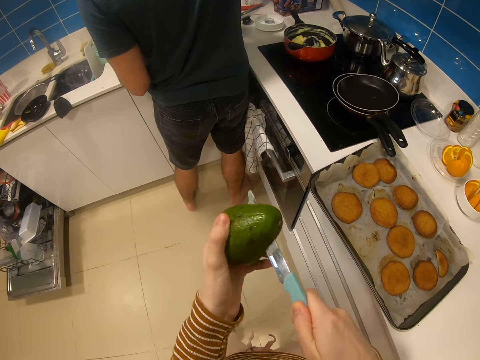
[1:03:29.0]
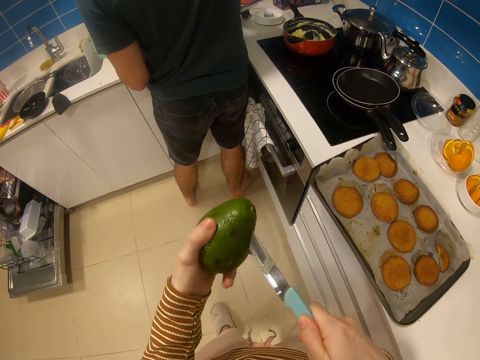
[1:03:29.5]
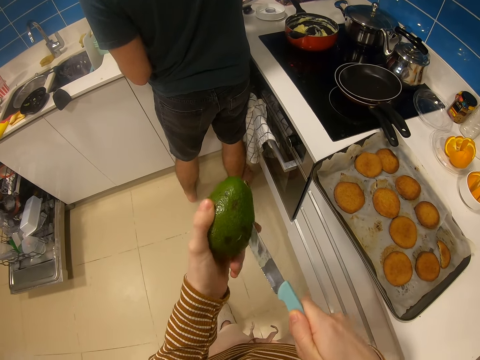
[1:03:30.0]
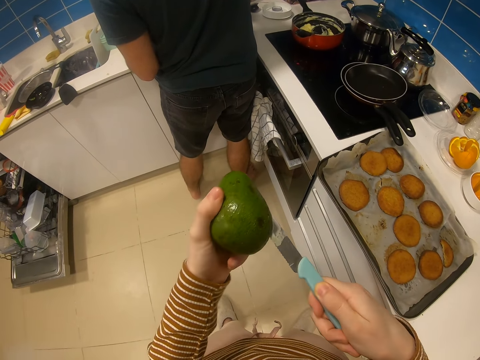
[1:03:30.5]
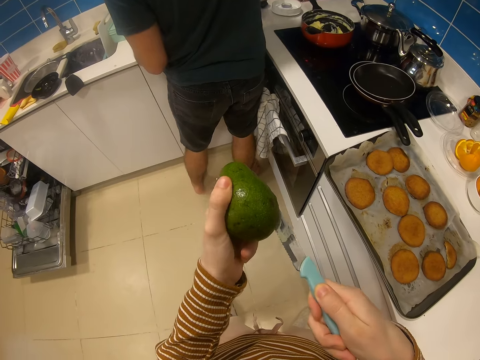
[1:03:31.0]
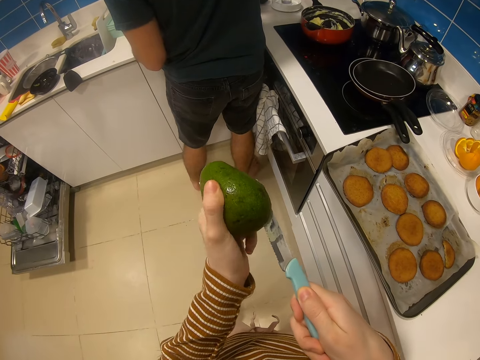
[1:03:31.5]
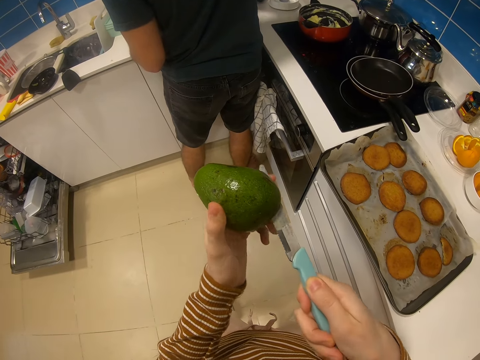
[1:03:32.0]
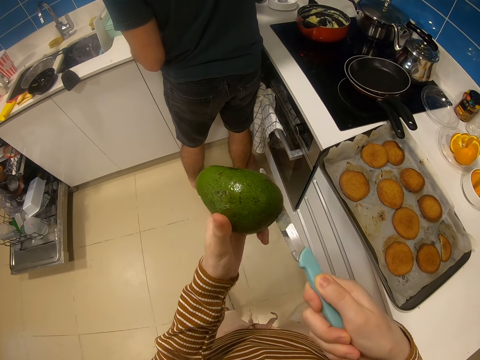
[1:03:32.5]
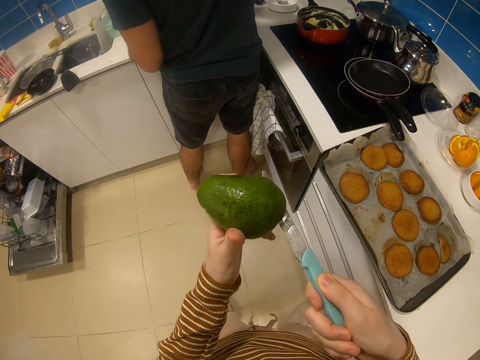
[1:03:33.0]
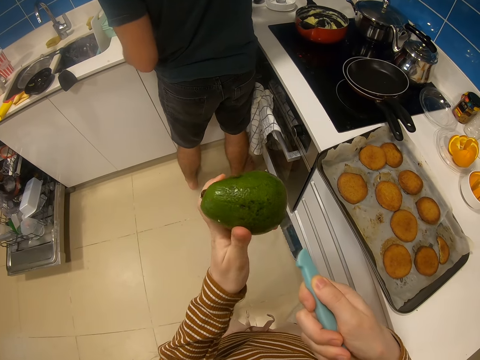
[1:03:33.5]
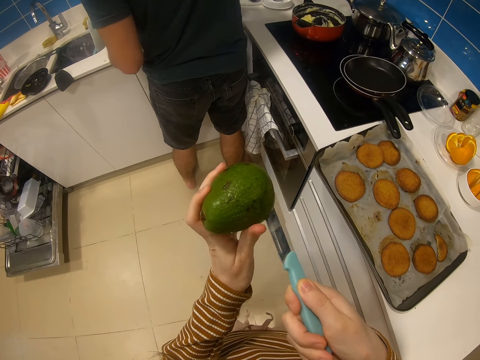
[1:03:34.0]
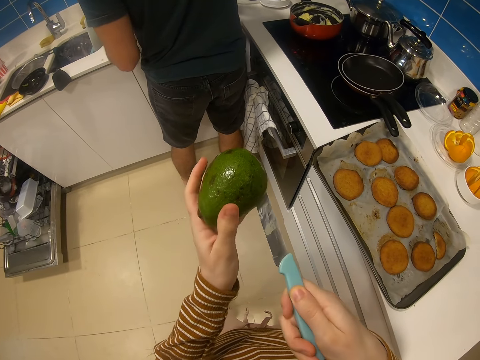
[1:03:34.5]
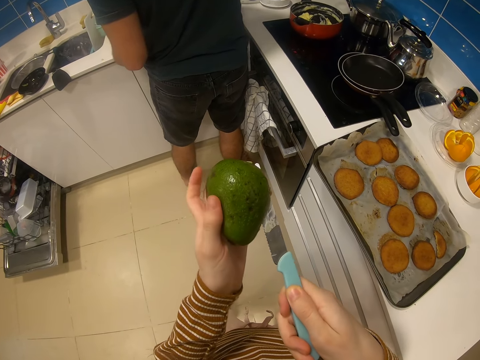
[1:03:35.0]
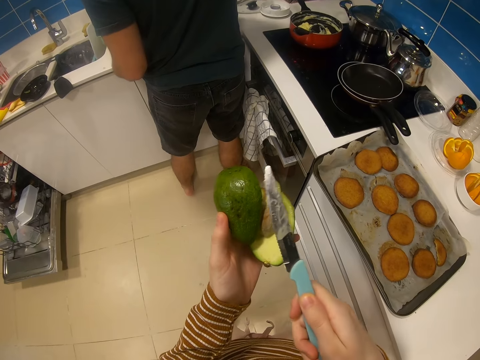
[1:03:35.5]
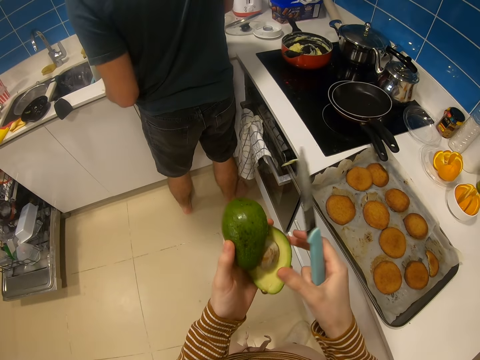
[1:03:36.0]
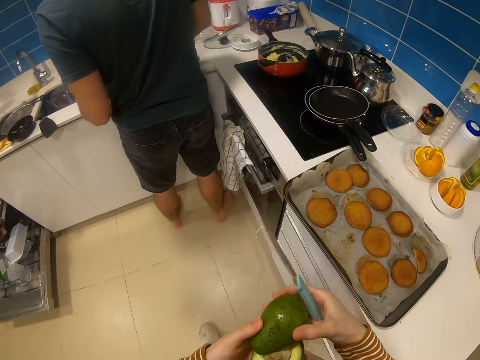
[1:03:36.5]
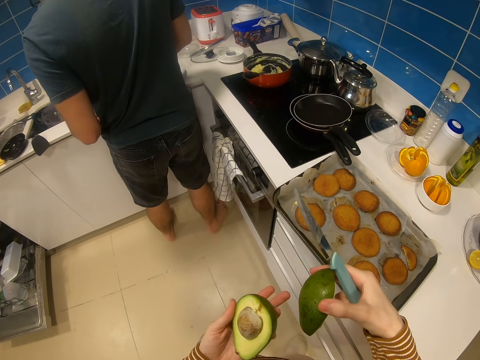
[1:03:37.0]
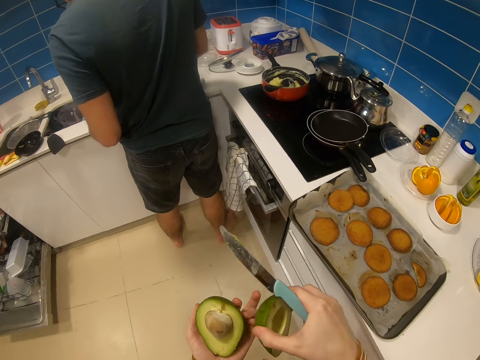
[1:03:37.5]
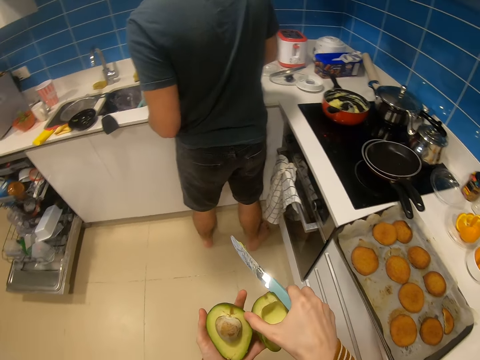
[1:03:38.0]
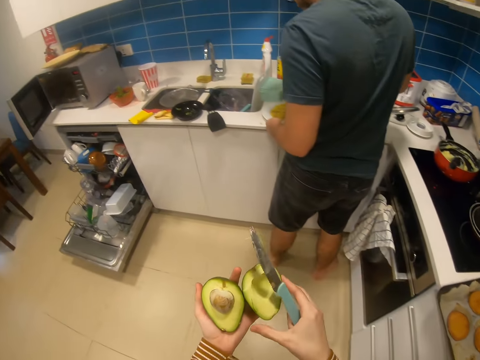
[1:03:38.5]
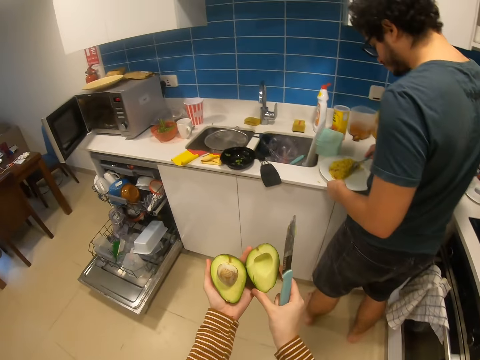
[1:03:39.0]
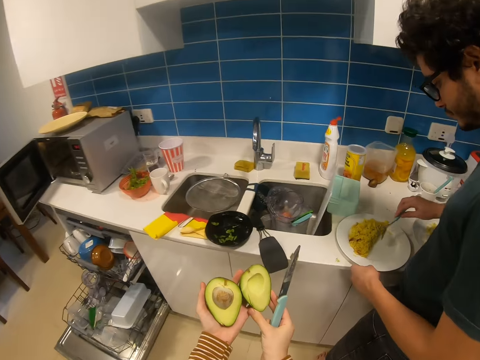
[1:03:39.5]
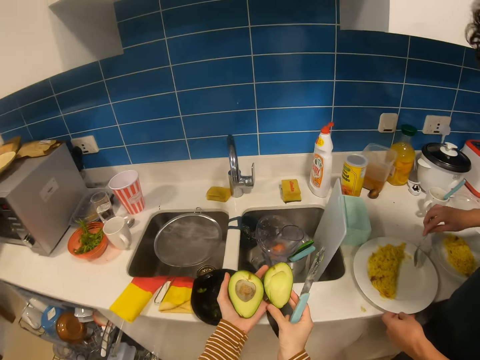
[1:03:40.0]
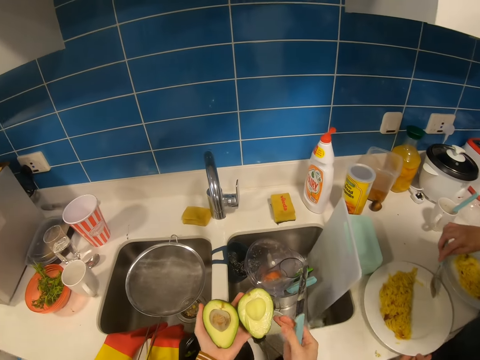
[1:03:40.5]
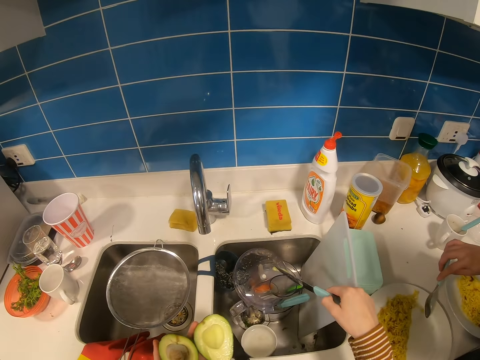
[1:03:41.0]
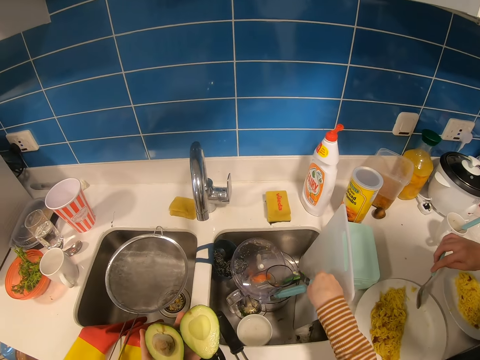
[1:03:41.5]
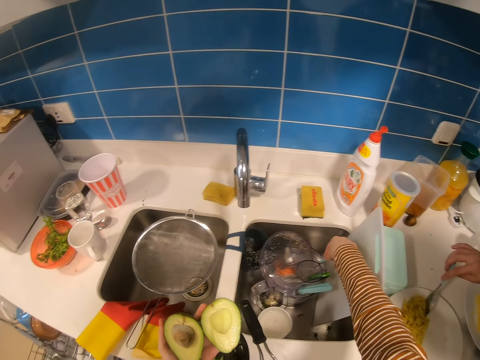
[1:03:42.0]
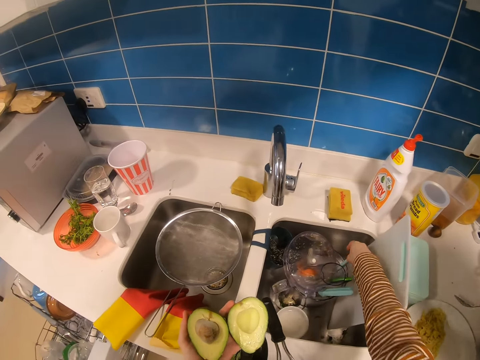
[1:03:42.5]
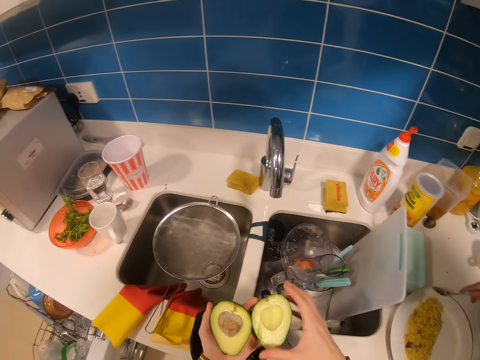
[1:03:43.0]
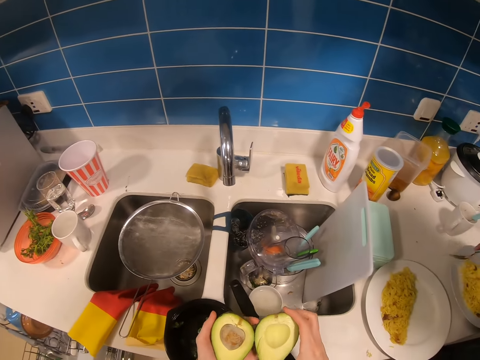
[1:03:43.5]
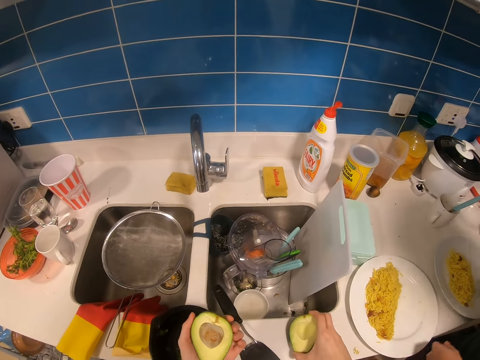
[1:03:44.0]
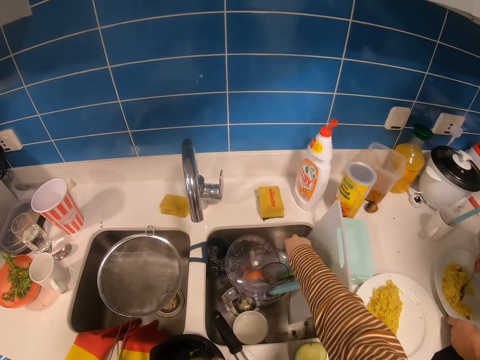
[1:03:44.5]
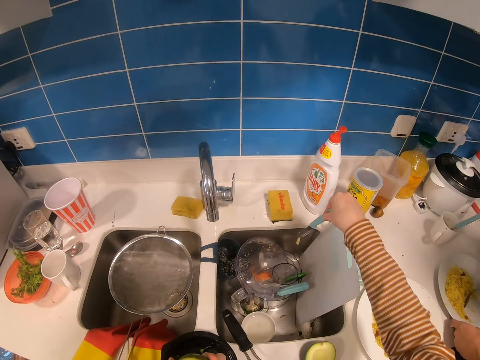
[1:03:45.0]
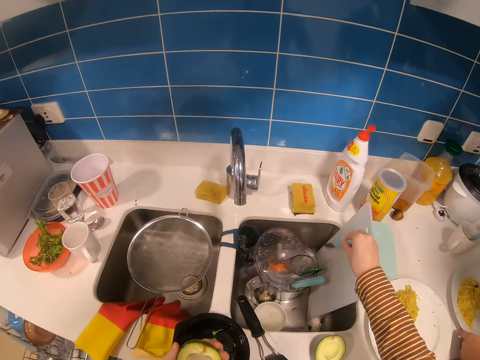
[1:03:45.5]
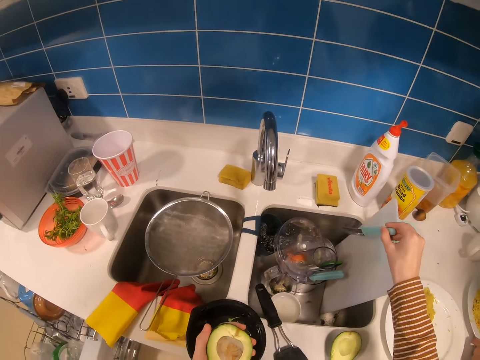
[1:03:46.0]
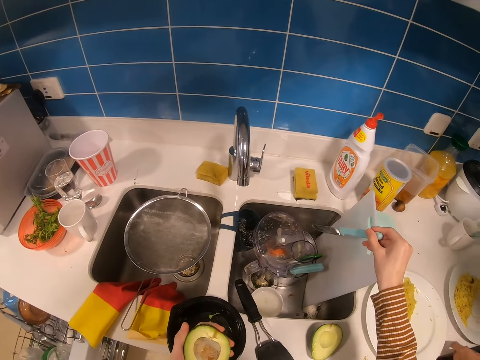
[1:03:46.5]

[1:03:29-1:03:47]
The camera wearer looks at an avocado. They walk towards a man. They show the man the avocado. They place a knife in the sink. The man presses food in the plate. The camera wearer holds the avocado with both hands. They place a piece of the avocado on the countertop. They pick the knife from the sink.

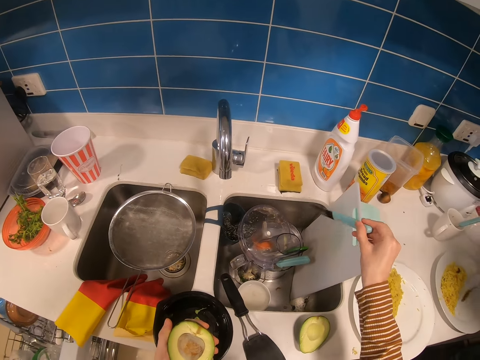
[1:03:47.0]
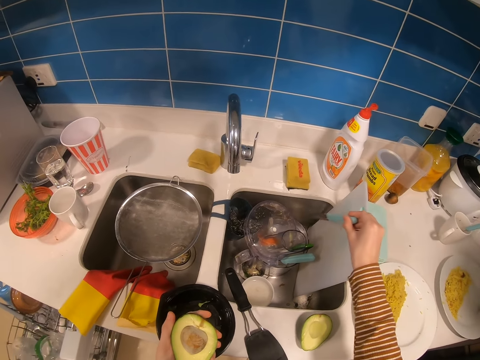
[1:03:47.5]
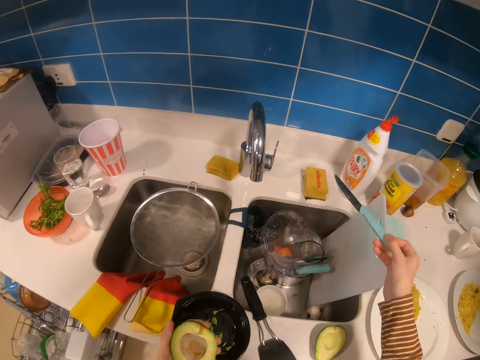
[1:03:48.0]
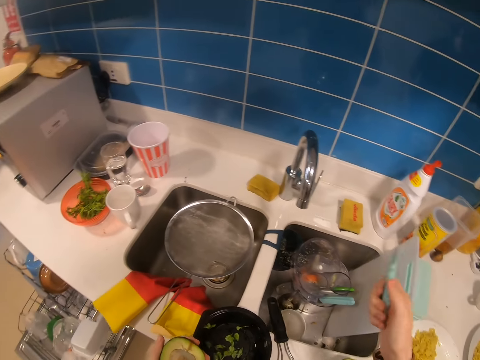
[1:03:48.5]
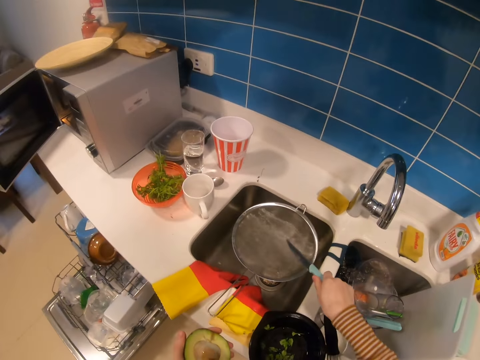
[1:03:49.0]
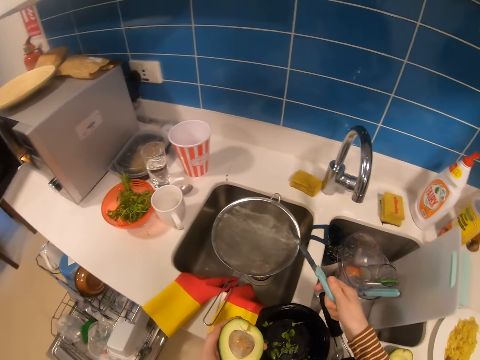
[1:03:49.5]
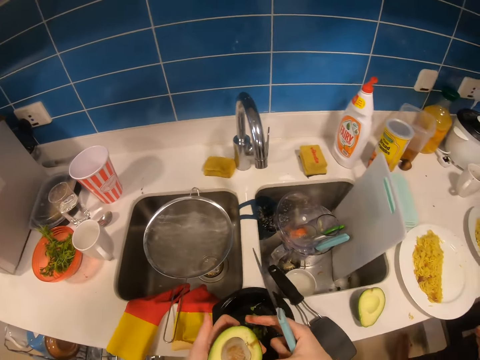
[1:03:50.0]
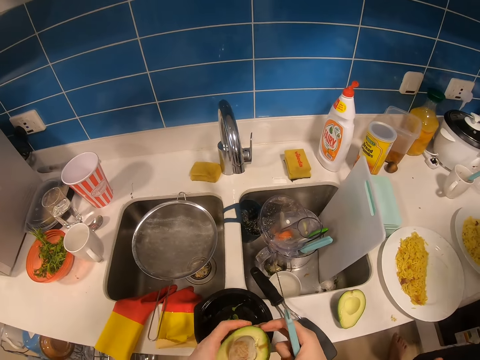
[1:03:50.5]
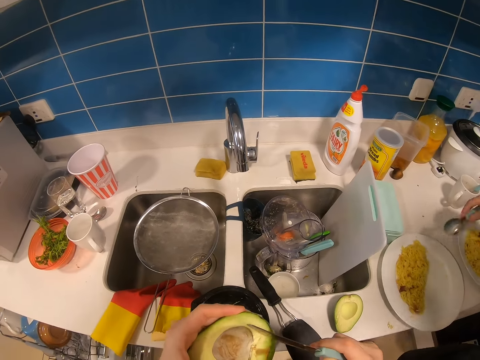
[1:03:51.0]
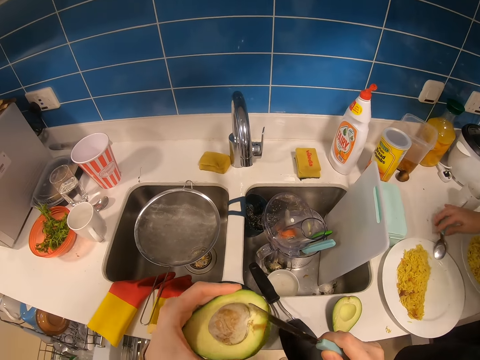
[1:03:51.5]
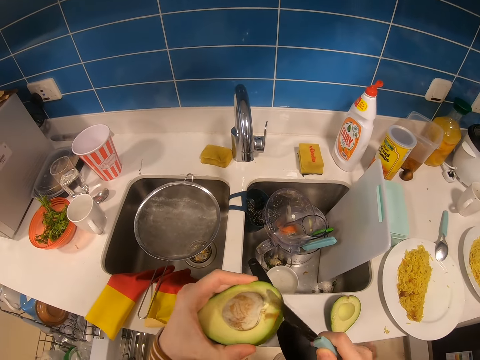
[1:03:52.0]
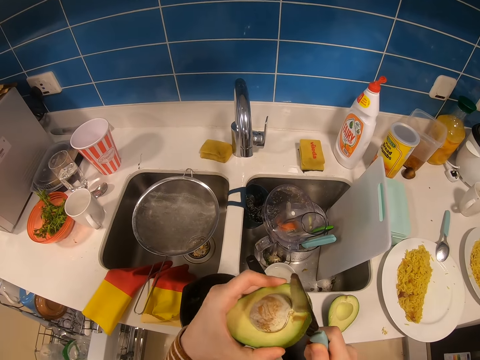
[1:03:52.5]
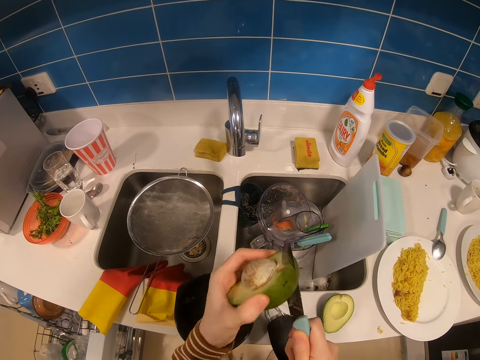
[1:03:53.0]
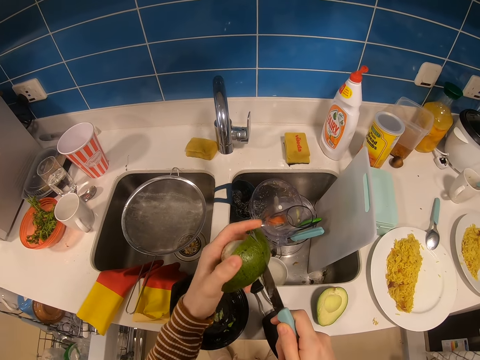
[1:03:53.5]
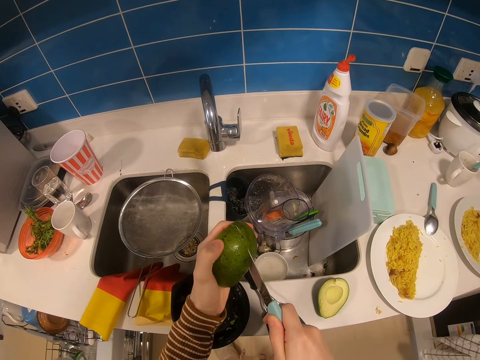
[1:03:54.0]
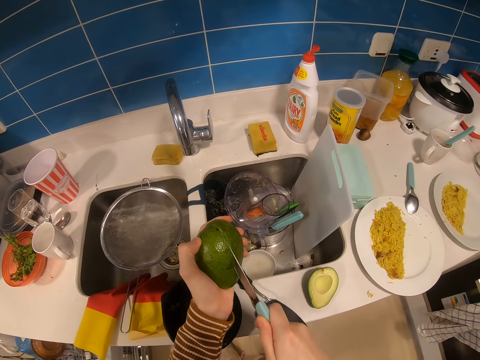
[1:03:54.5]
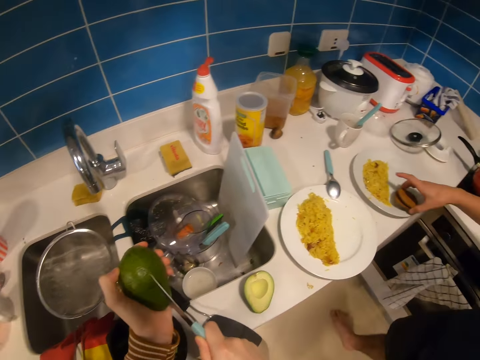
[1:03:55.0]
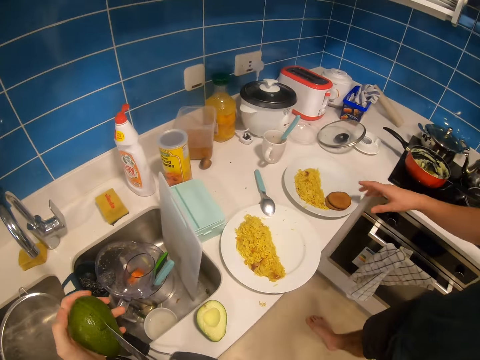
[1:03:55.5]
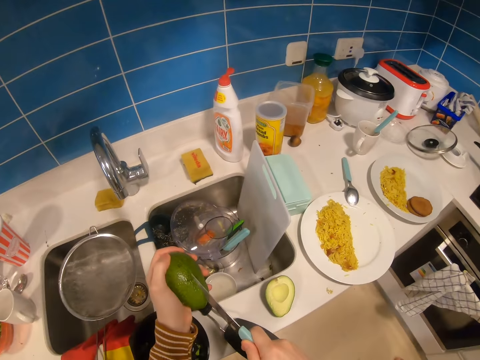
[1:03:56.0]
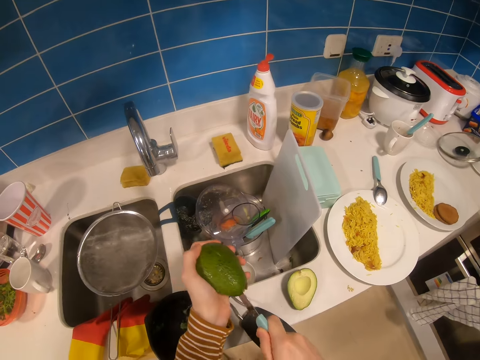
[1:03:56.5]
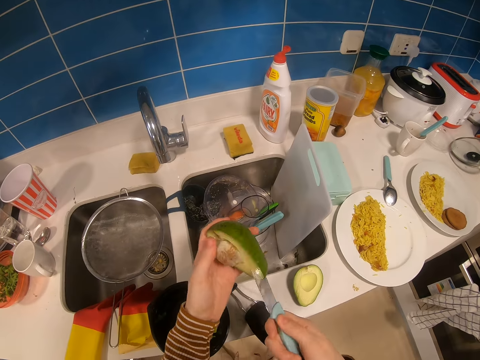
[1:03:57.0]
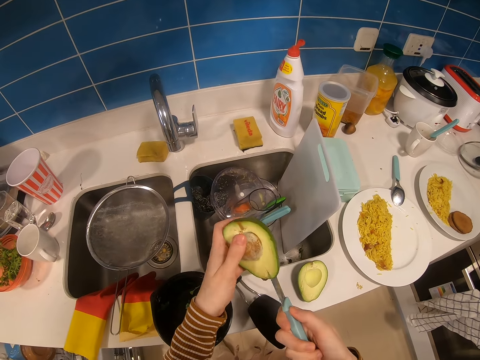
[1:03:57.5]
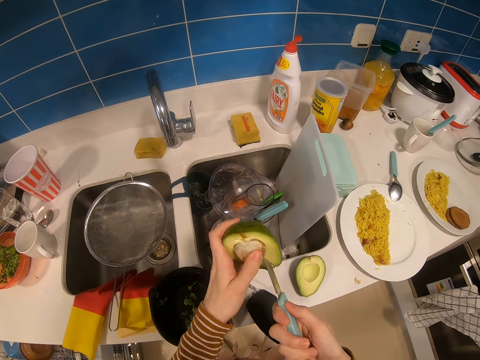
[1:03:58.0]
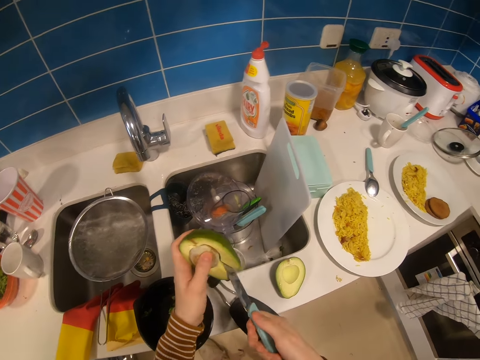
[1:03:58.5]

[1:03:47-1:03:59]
The camera wearer shakes a knife. They cut a piece of avocado into two pieces. A man places a spoon on the plate. The man places snacks on the plate. The camera wearer talks to the man.
